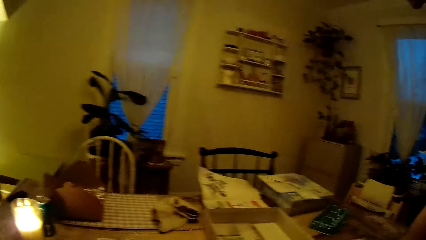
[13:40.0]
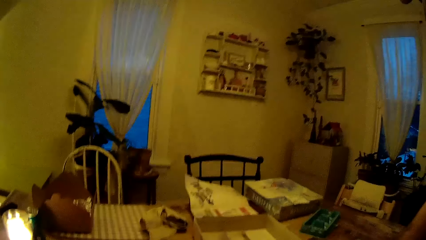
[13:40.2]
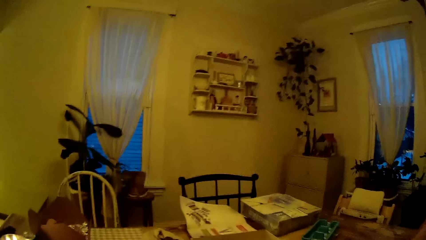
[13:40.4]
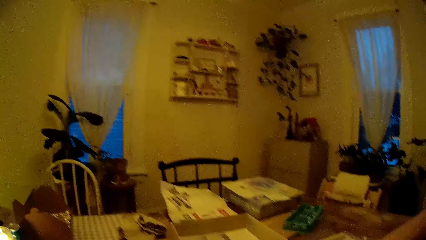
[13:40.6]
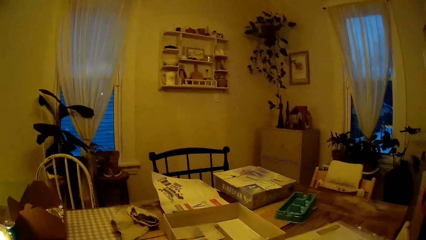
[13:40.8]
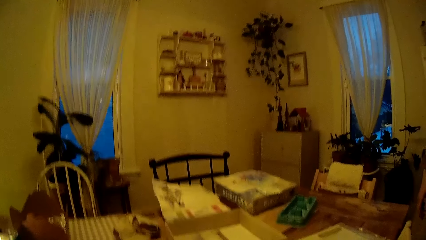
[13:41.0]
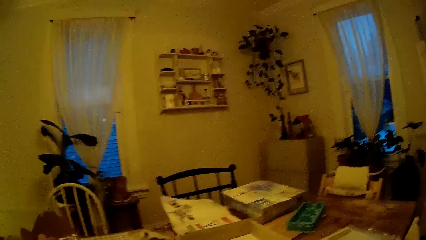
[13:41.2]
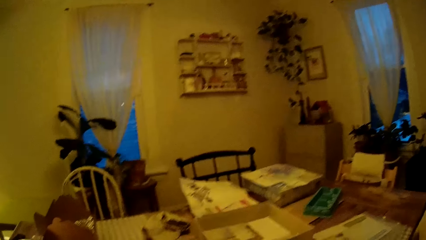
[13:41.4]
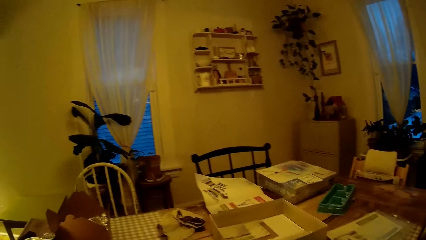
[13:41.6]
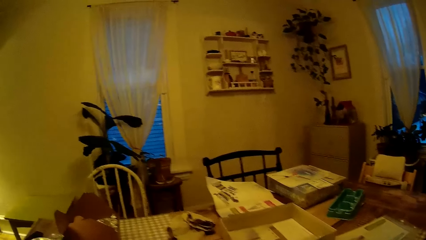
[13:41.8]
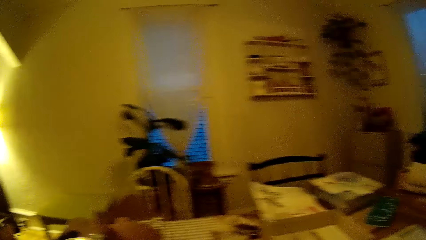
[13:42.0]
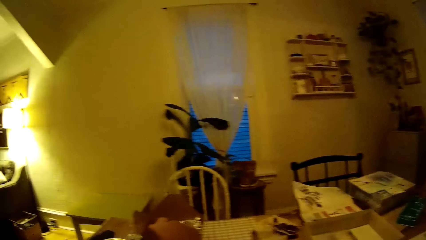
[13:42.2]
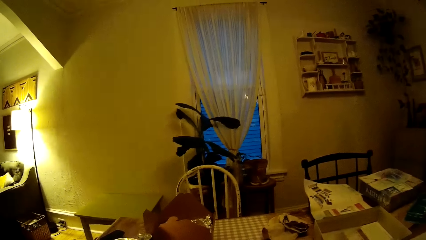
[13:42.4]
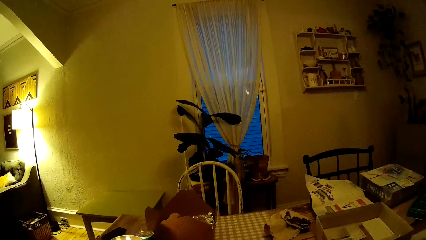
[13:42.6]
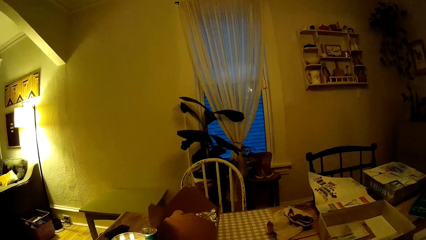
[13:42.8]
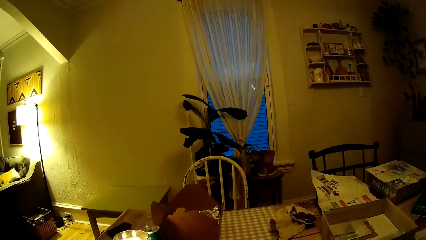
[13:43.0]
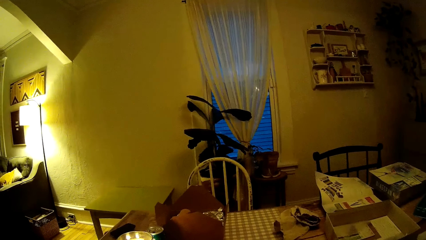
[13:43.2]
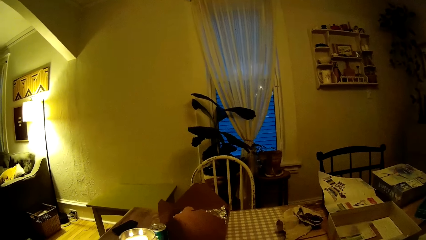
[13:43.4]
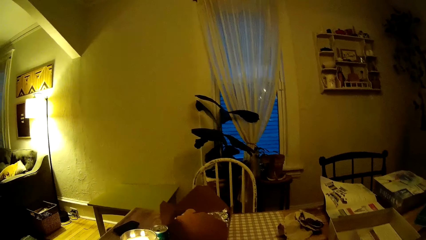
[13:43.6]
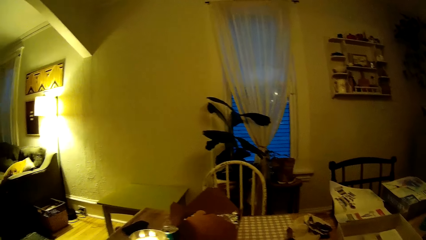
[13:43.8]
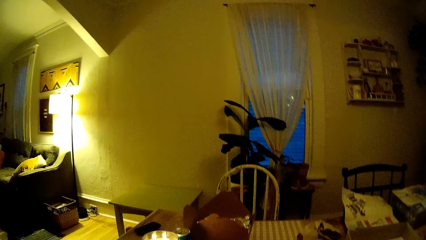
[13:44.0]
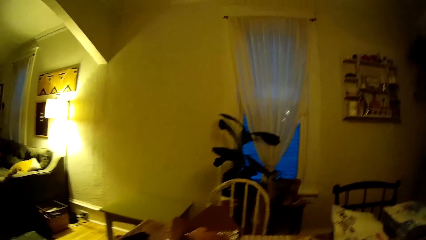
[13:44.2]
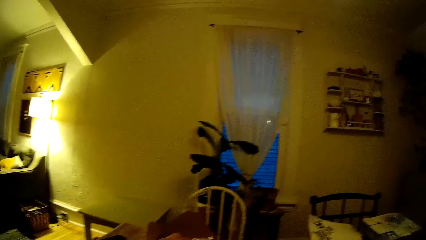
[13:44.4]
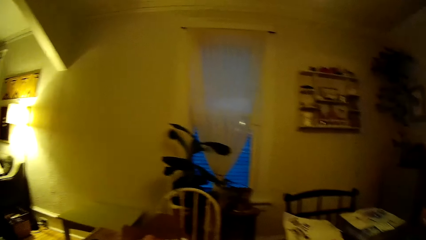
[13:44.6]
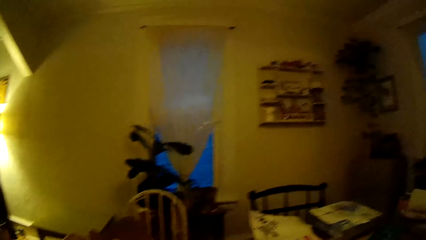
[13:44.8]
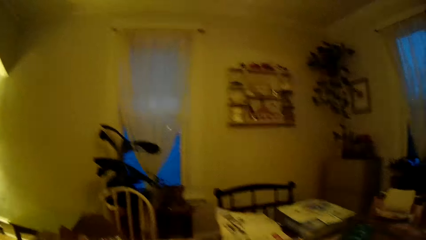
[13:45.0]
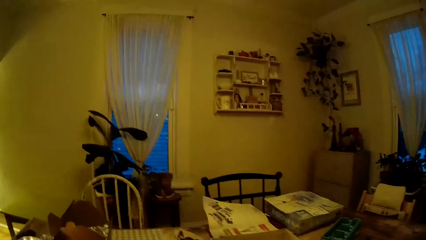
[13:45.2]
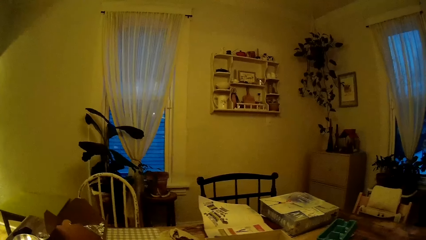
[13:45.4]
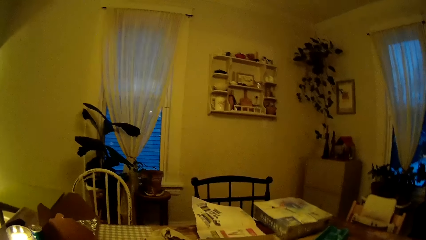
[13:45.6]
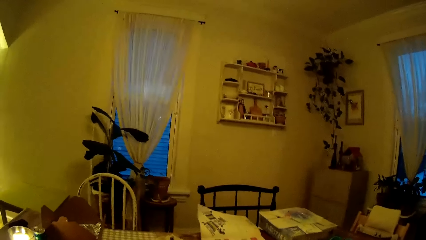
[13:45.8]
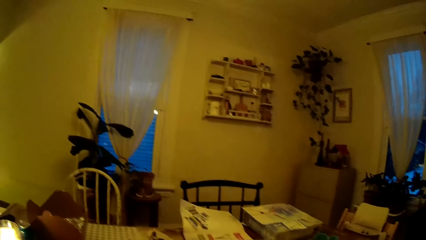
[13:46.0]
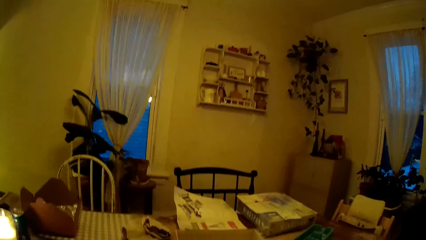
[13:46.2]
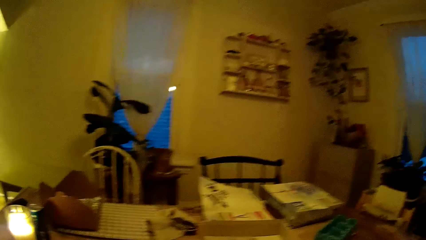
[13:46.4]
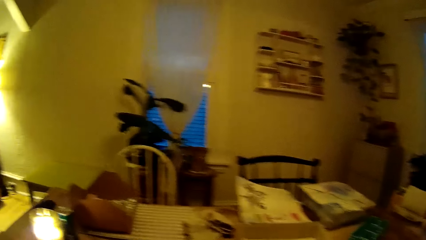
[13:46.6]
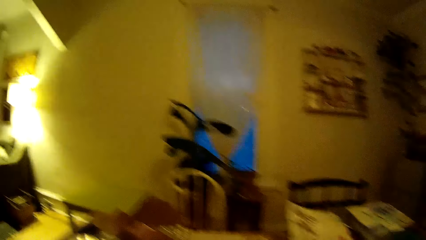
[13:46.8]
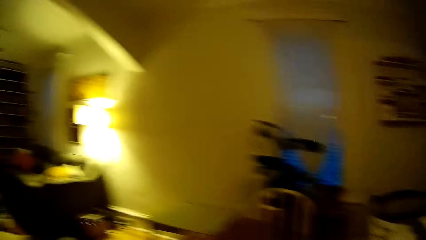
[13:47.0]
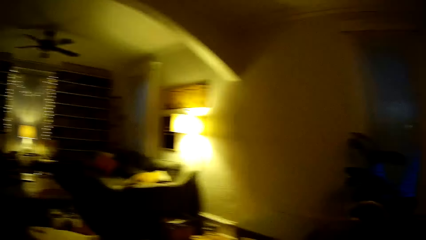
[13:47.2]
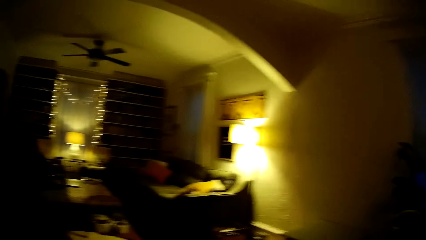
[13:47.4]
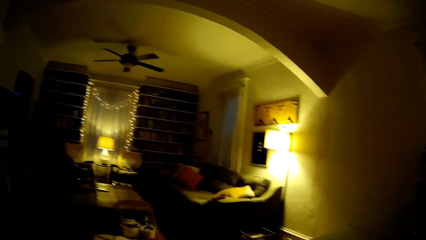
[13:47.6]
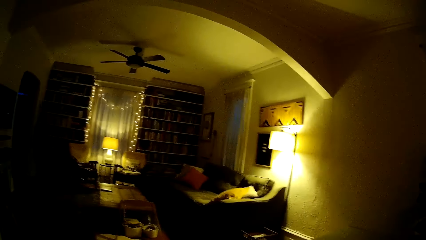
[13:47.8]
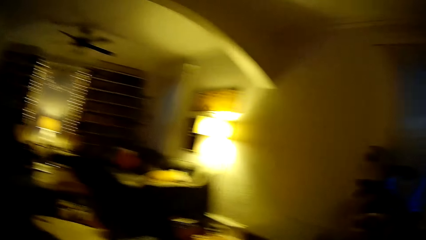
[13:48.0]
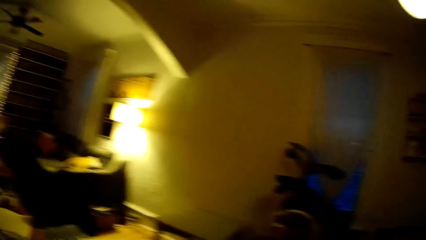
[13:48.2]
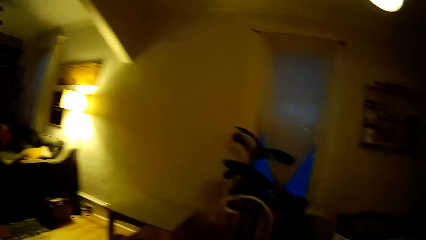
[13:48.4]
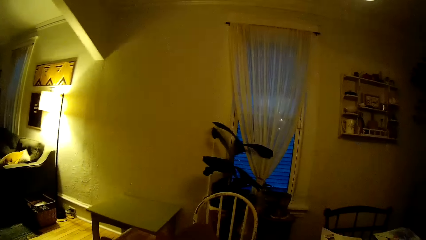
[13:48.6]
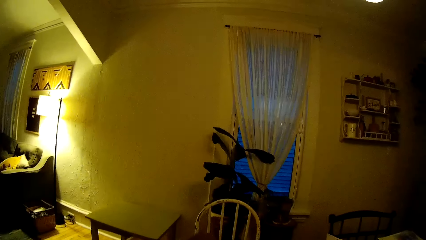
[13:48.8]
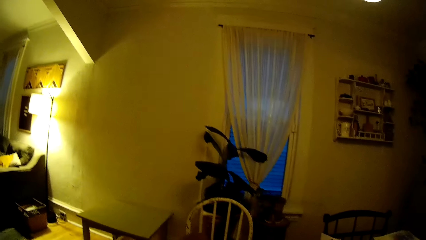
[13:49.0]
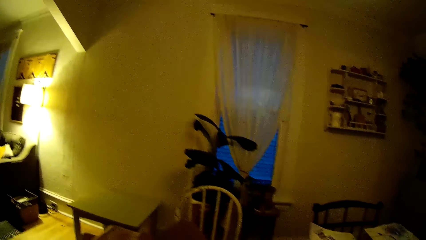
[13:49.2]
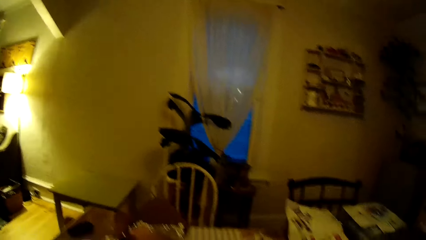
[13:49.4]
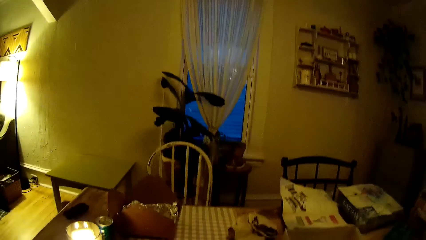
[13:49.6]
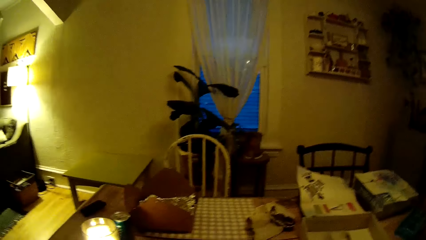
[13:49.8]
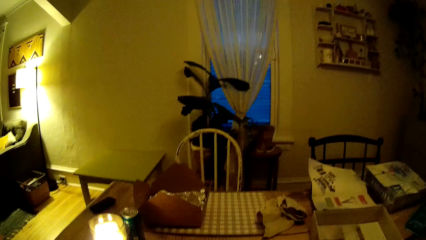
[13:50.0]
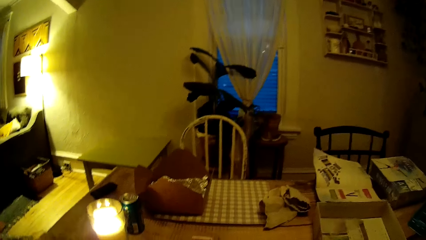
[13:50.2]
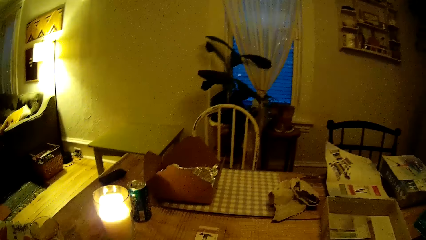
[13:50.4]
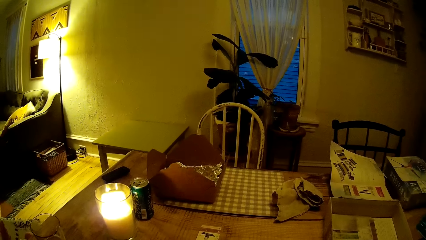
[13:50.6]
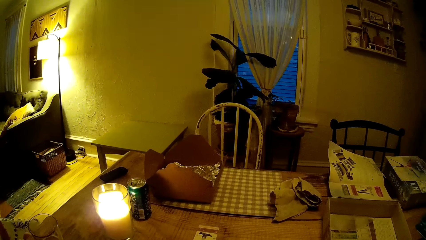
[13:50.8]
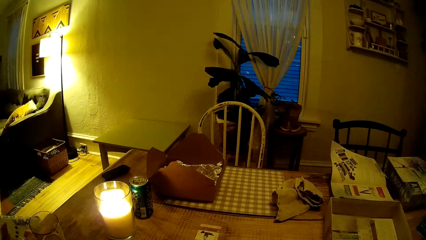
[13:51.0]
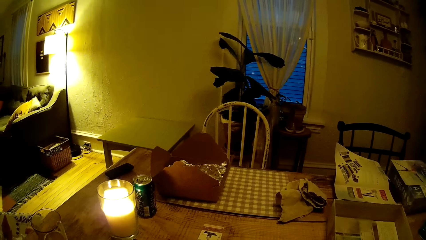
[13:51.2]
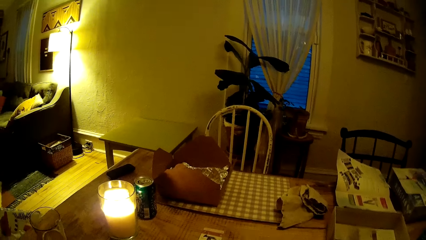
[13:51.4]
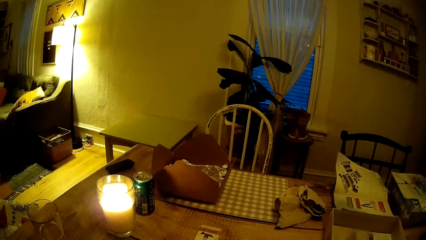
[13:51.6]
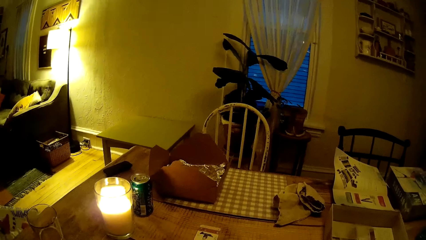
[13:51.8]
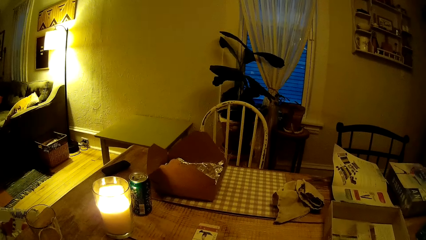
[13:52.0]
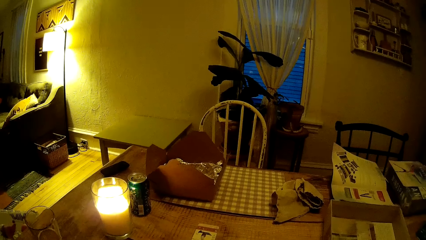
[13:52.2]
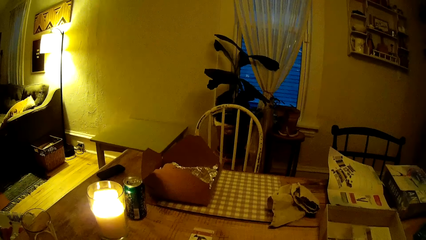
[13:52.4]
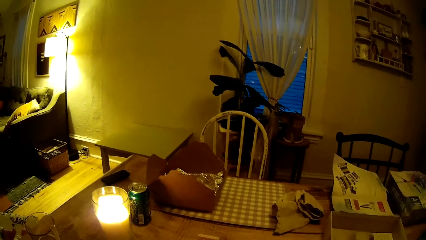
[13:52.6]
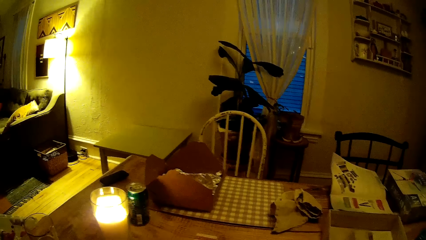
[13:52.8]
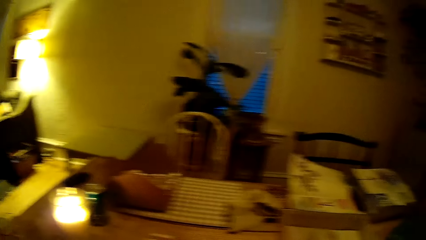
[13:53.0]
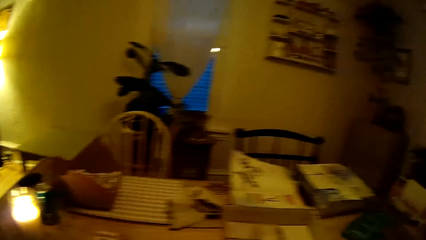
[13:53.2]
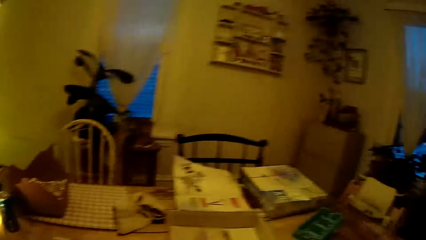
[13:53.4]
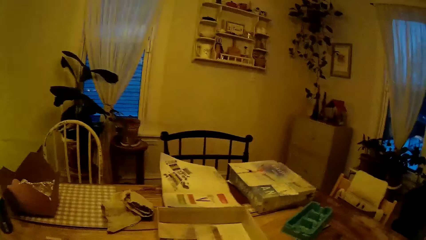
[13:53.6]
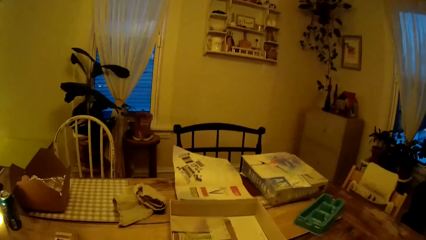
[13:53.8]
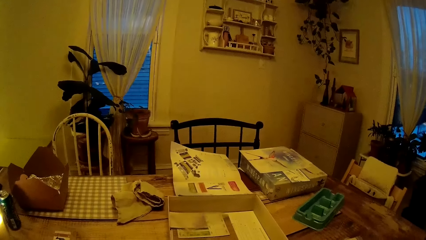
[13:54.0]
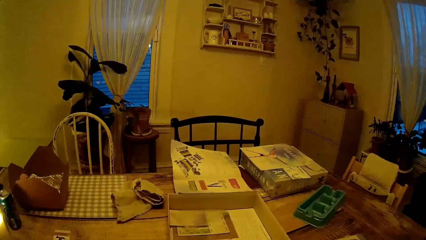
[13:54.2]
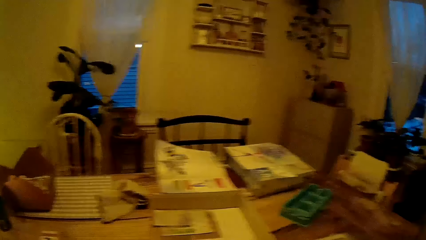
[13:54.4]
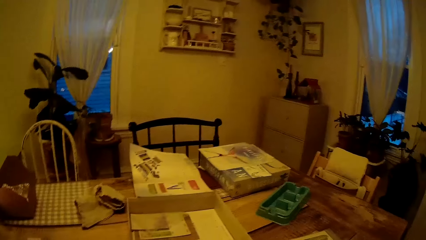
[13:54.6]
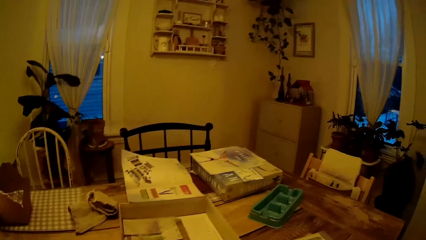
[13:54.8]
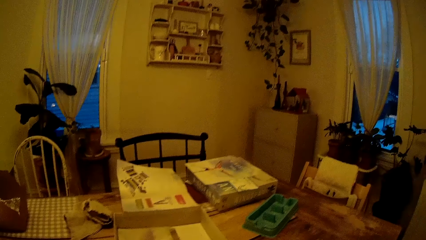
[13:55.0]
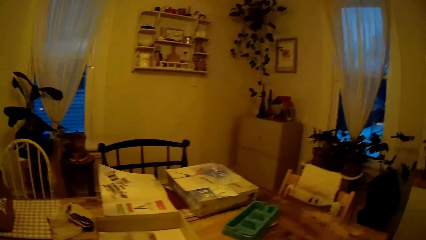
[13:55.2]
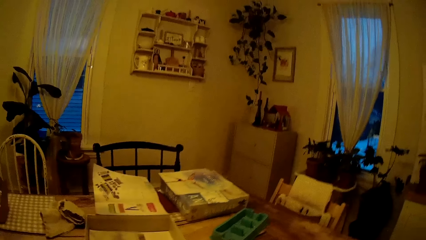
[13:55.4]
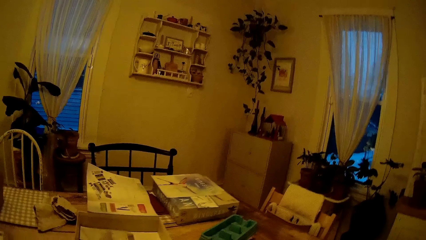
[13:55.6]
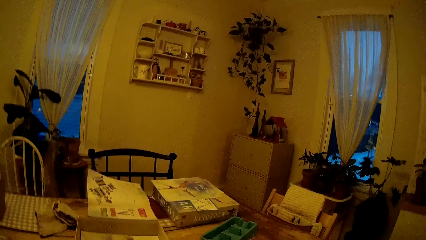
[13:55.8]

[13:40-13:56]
The camera wearer looks around.
